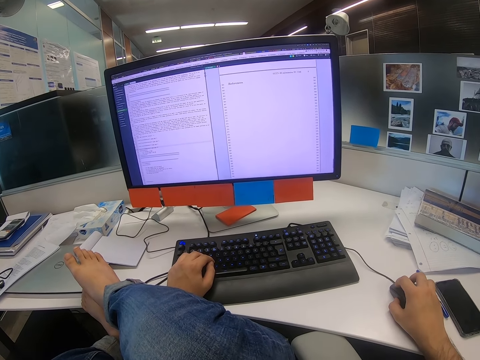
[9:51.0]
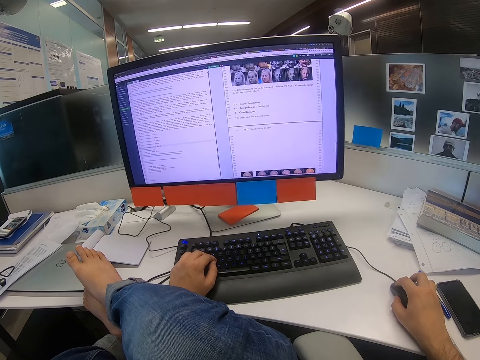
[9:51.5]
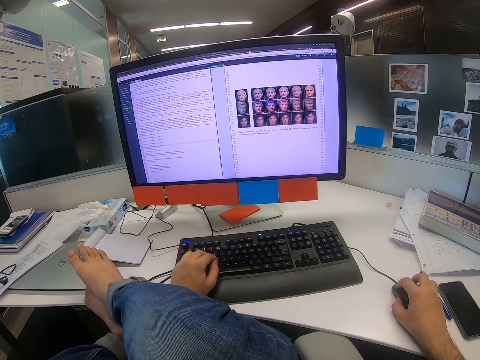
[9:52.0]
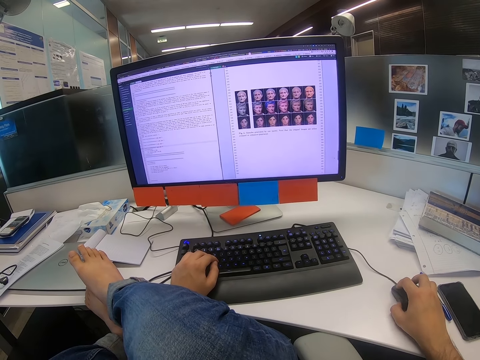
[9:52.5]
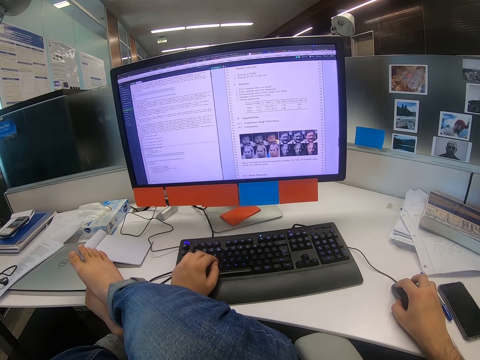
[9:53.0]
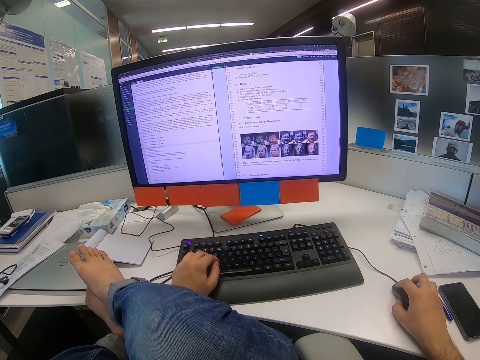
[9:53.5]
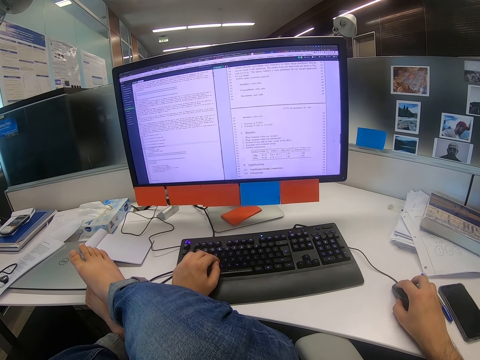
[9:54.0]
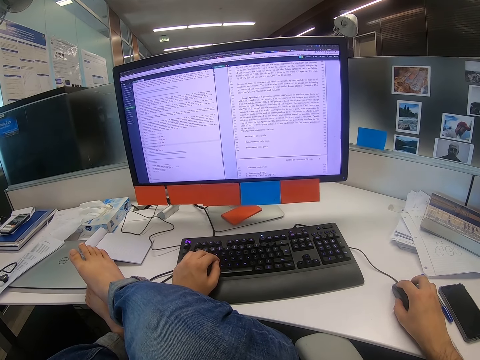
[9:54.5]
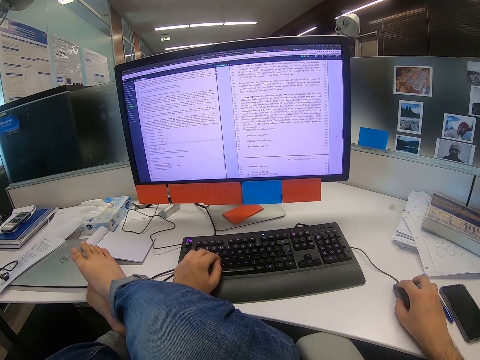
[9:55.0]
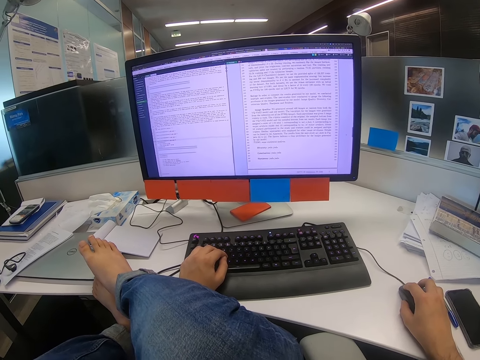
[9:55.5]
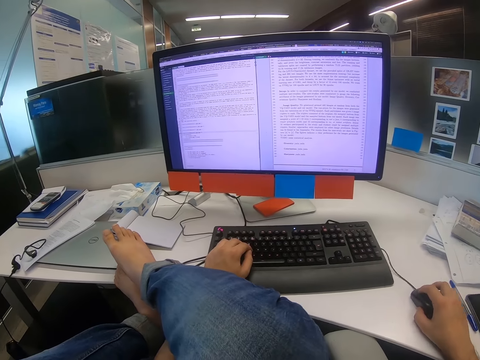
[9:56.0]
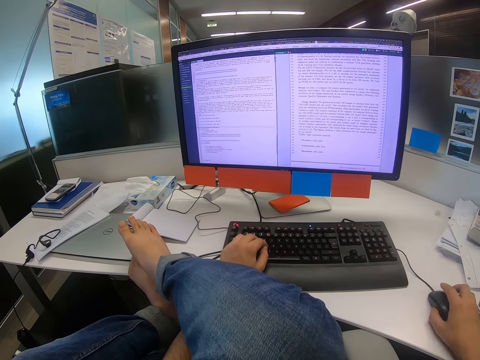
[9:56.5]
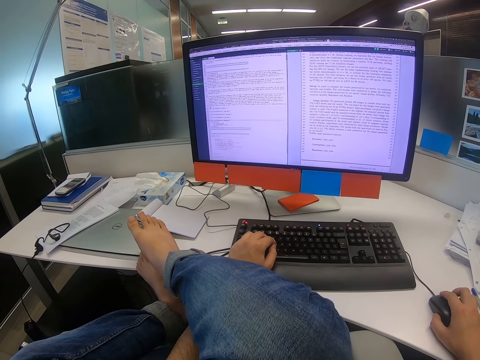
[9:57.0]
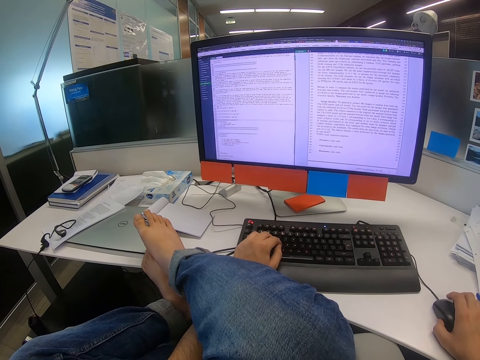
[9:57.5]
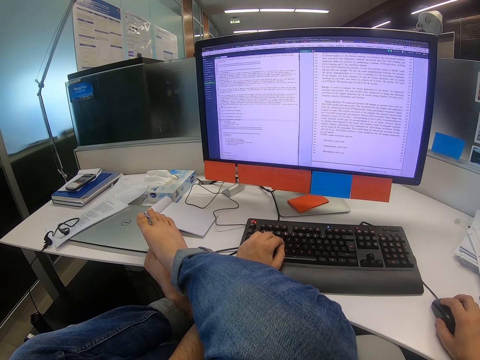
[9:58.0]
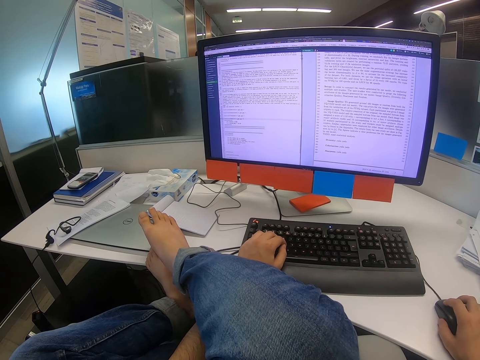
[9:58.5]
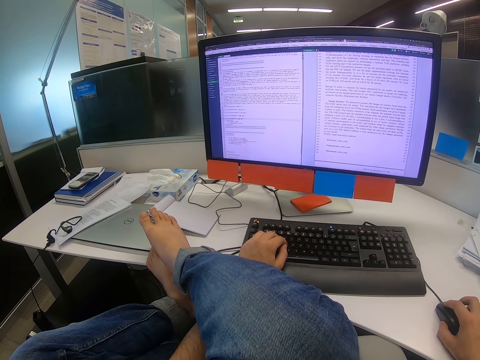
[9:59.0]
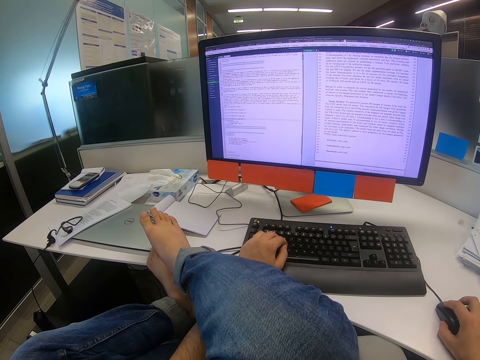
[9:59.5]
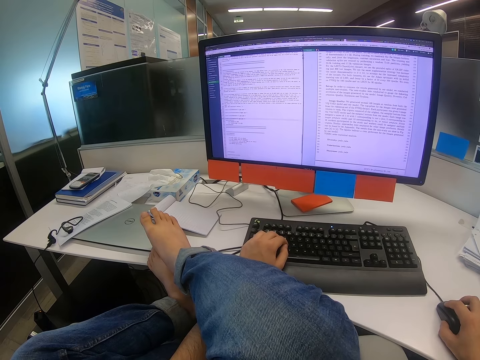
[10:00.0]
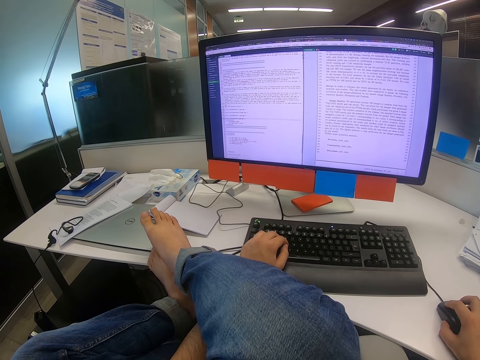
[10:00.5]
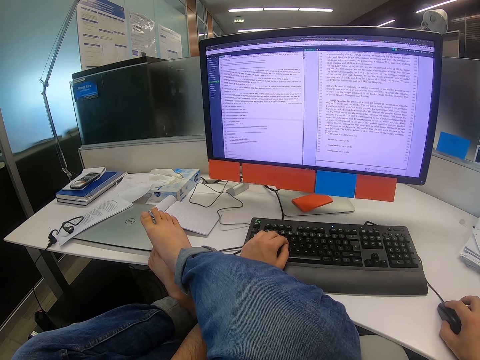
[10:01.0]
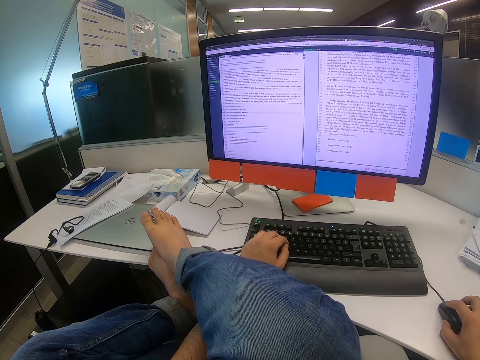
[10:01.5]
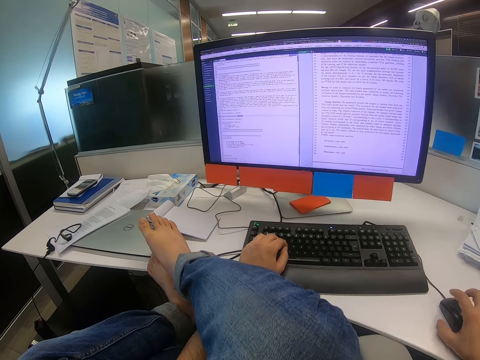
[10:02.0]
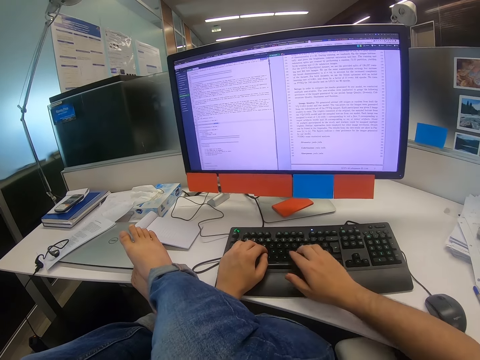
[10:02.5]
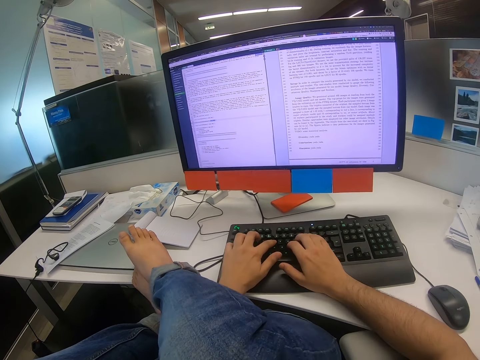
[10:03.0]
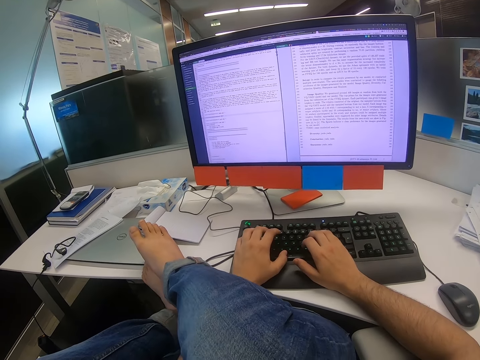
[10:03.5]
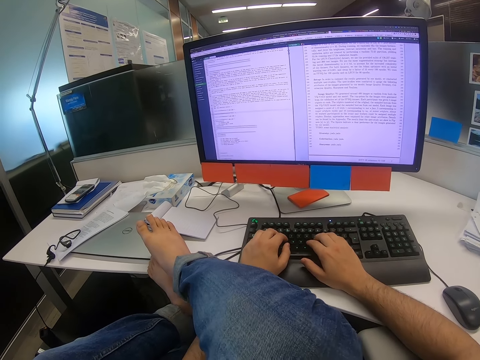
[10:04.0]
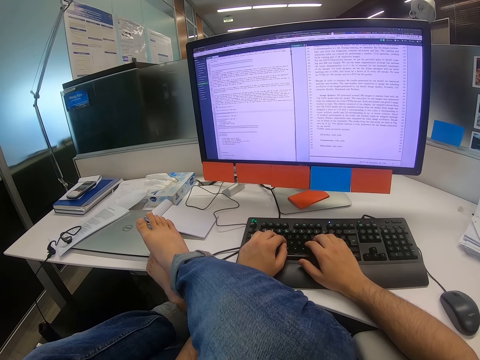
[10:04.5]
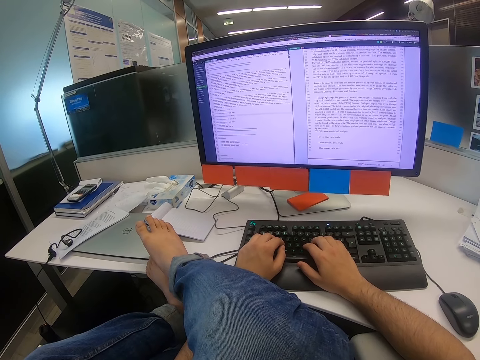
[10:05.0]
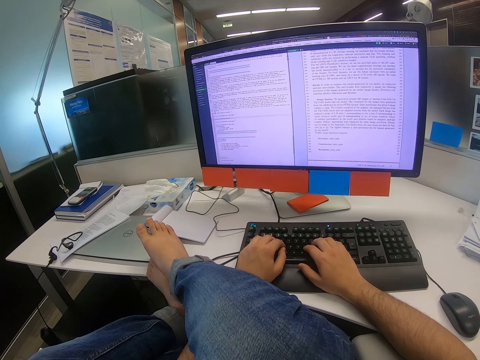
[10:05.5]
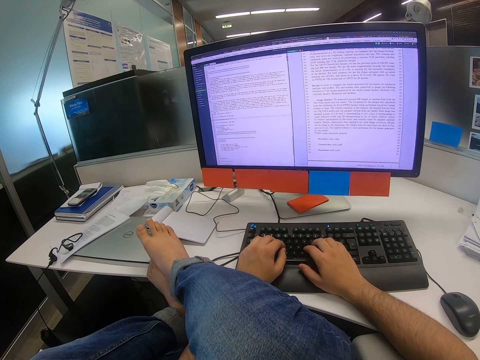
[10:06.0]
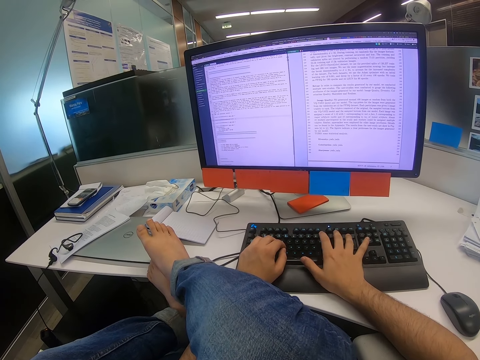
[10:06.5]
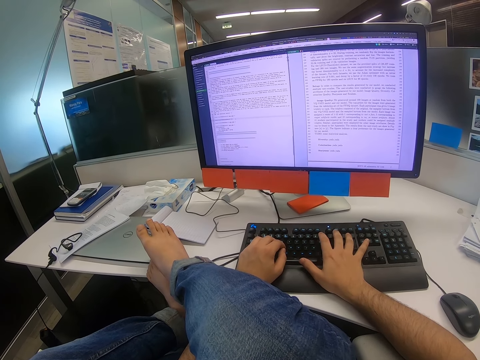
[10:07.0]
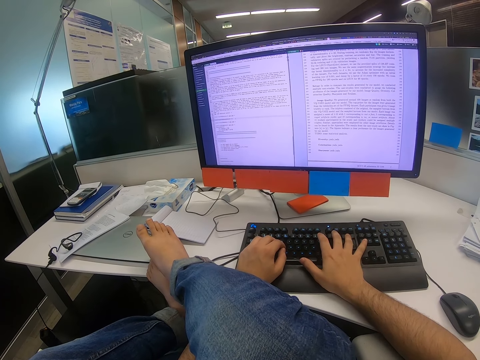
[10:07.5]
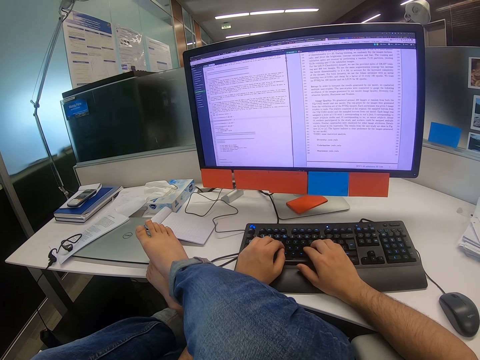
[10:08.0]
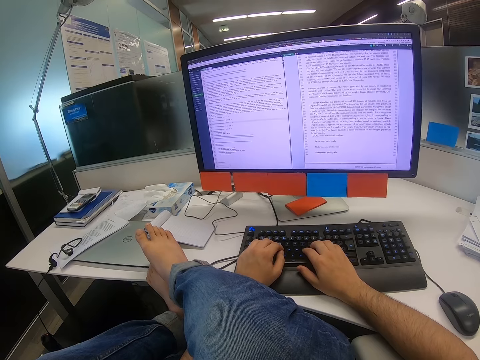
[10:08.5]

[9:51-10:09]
The camera wearer types on the keyboard.

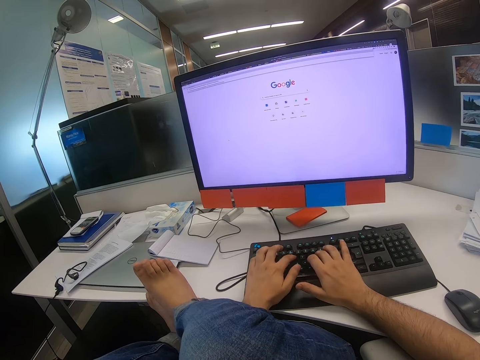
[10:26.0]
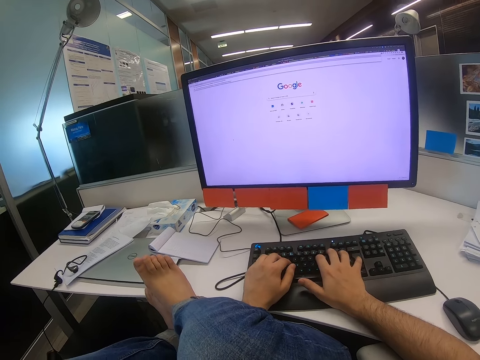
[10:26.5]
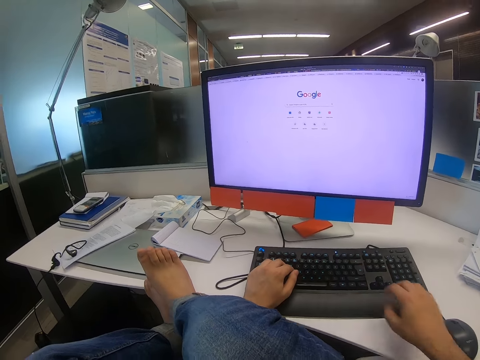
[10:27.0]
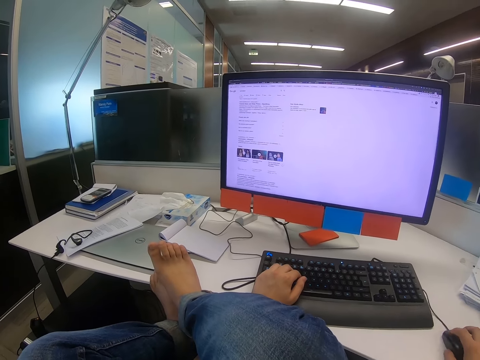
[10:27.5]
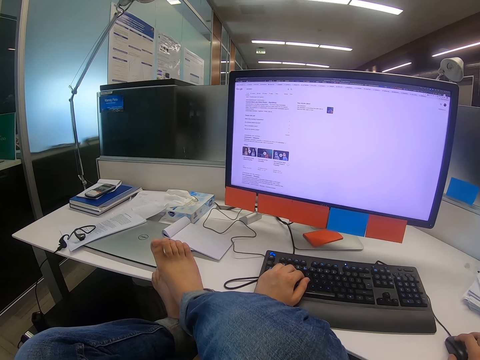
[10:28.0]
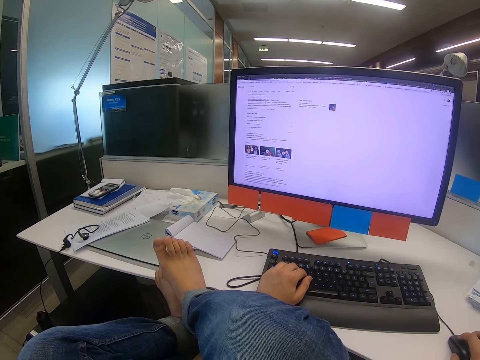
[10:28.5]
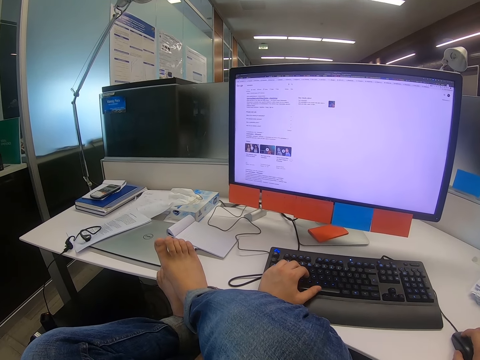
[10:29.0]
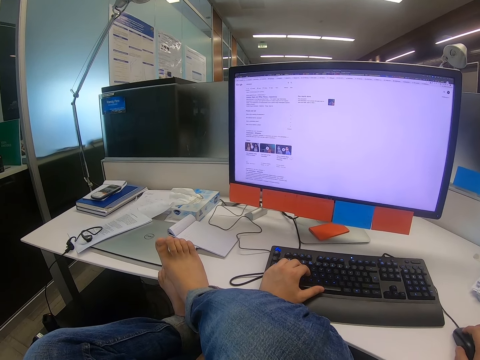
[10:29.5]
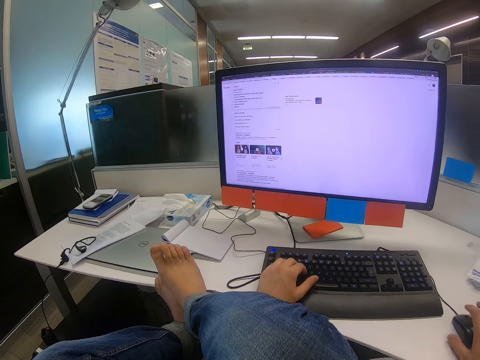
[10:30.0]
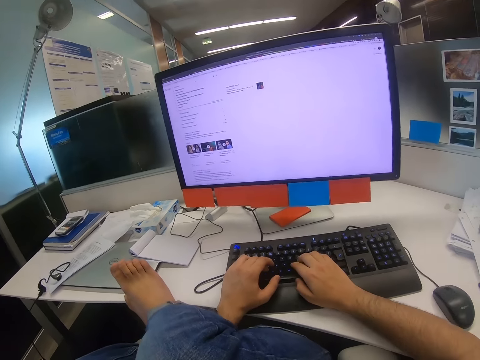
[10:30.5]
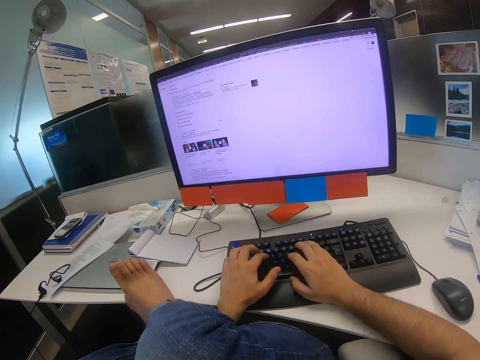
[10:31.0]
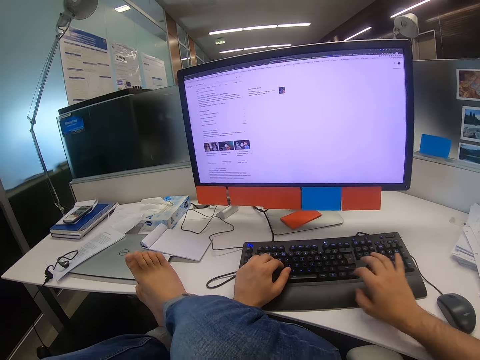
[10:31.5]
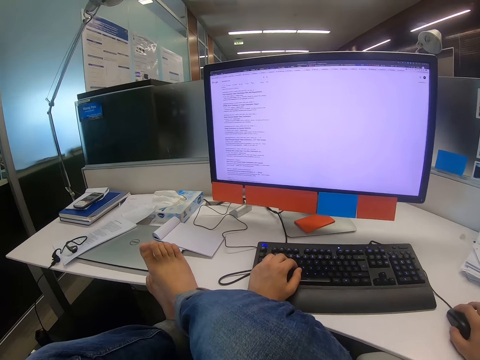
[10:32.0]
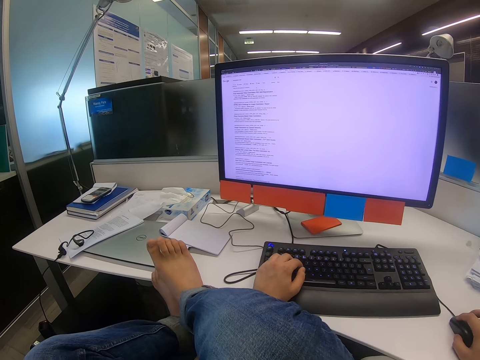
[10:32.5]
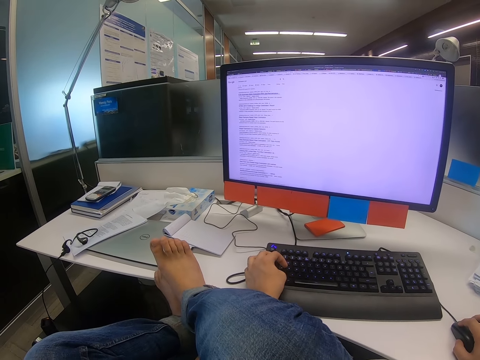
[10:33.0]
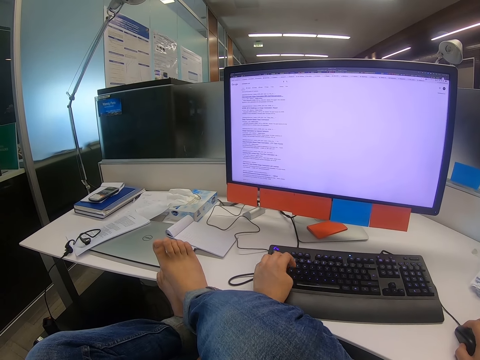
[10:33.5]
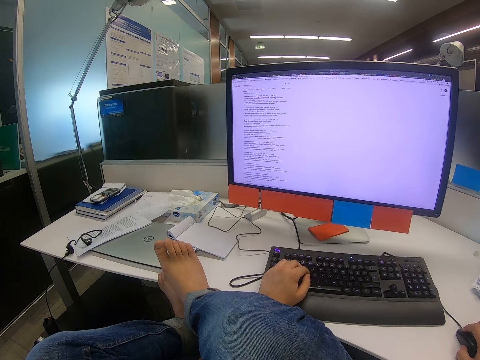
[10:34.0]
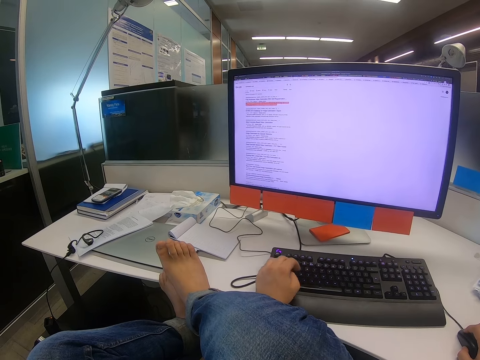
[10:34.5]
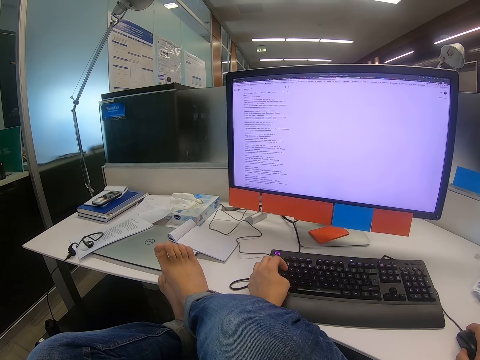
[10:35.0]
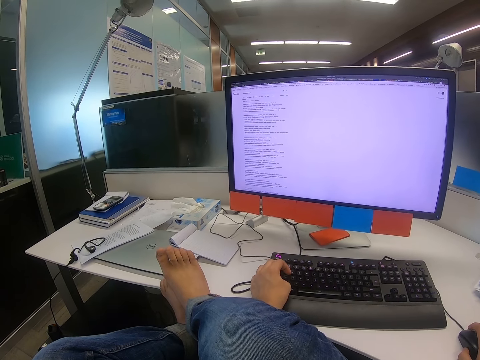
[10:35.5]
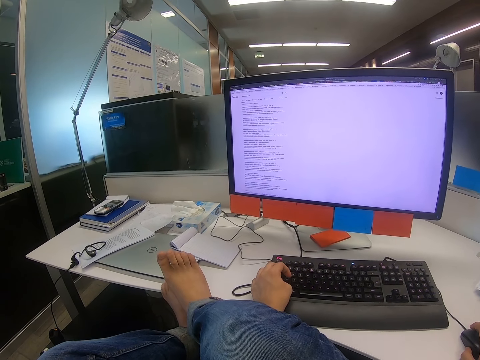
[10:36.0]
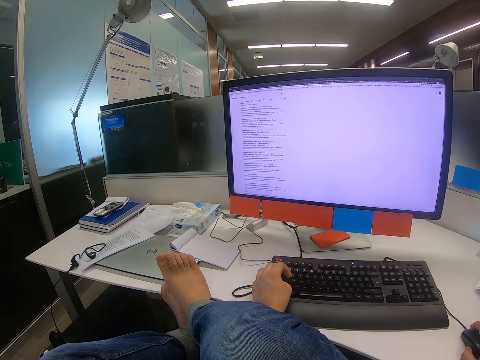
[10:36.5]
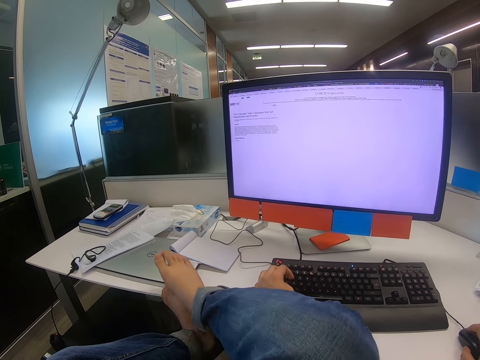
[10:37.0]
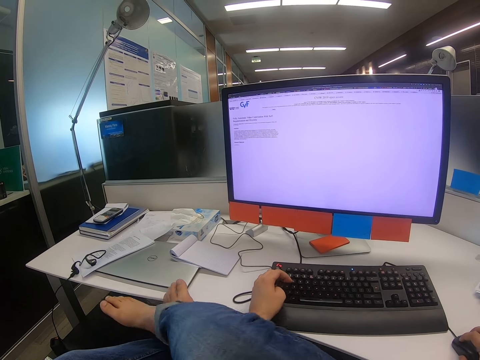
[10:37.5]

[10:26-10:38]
The camera wearer moves the mouse with the right hand. They type on the keyboard. They move the mouse with the right hand. They type on the keyboard with the left hand.
